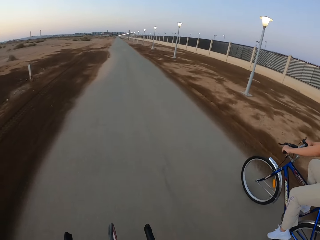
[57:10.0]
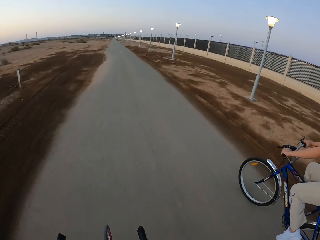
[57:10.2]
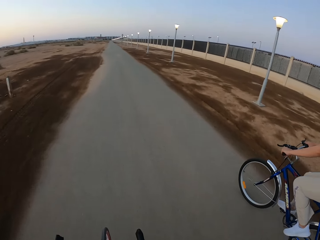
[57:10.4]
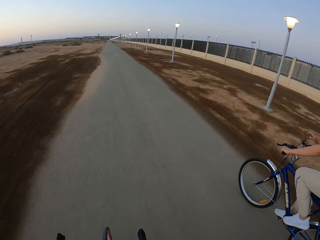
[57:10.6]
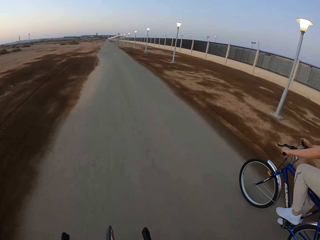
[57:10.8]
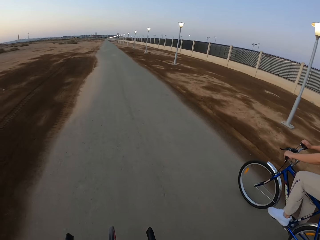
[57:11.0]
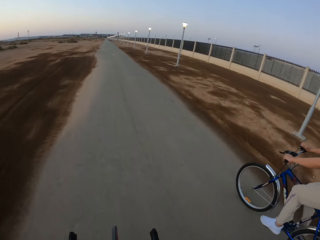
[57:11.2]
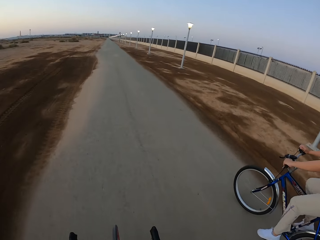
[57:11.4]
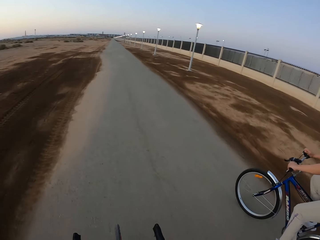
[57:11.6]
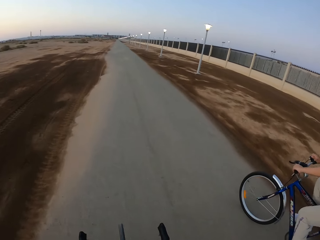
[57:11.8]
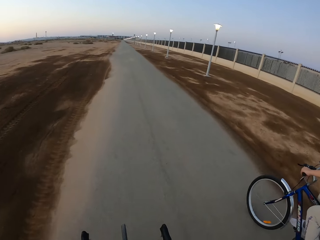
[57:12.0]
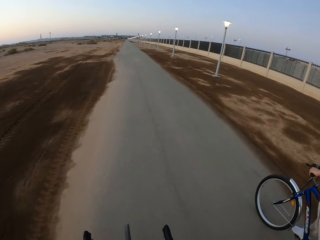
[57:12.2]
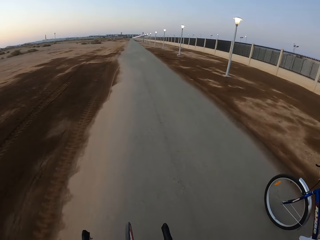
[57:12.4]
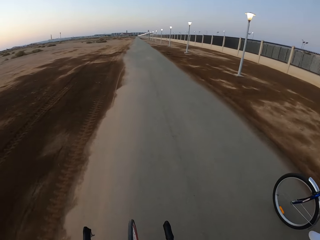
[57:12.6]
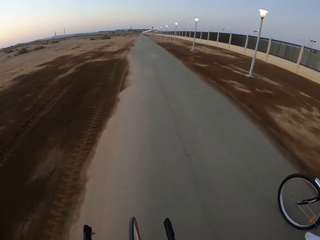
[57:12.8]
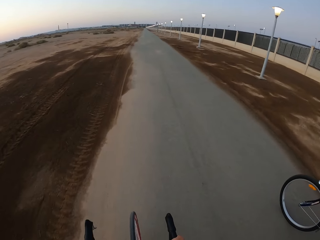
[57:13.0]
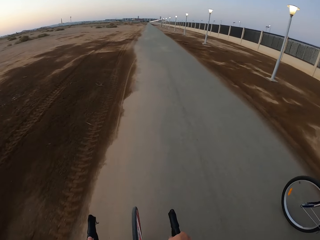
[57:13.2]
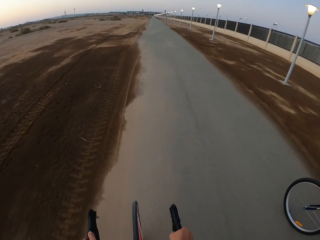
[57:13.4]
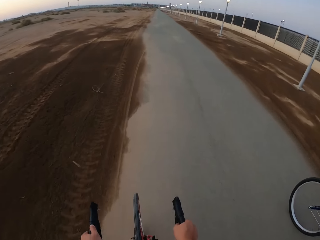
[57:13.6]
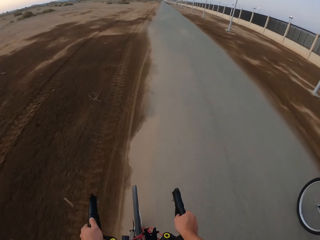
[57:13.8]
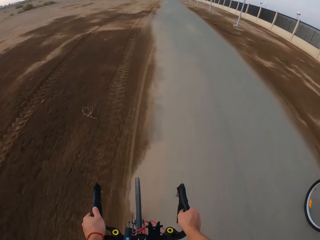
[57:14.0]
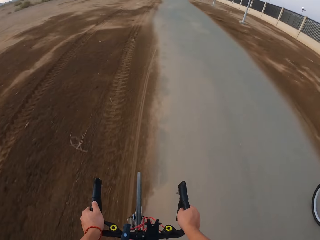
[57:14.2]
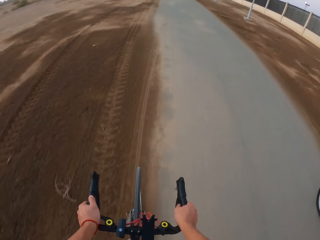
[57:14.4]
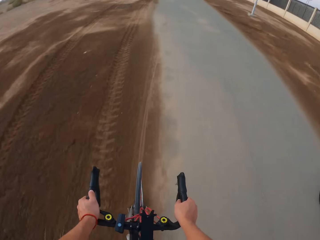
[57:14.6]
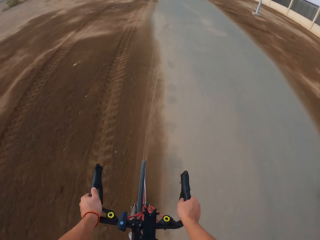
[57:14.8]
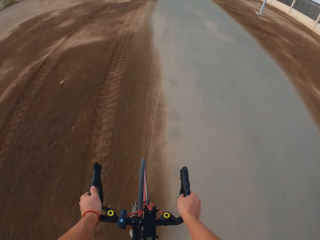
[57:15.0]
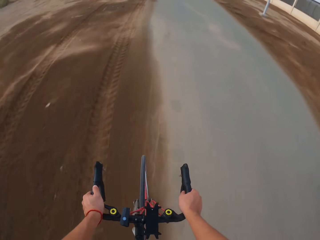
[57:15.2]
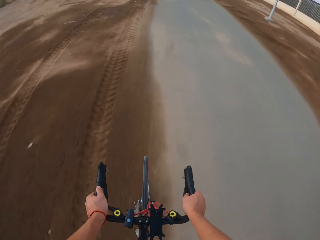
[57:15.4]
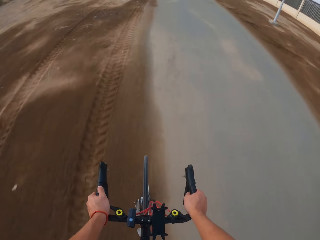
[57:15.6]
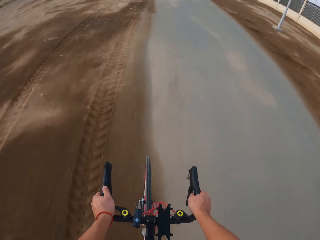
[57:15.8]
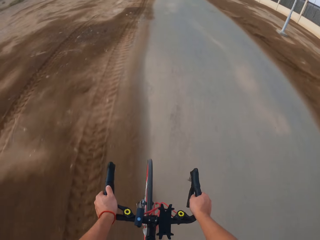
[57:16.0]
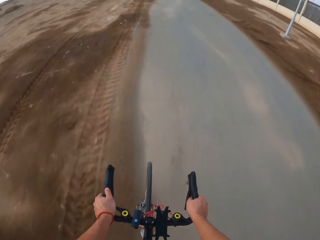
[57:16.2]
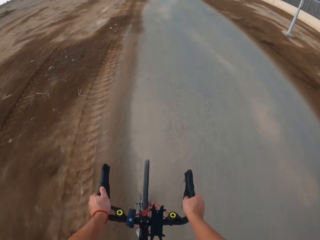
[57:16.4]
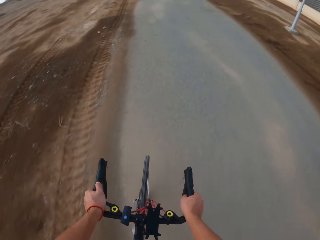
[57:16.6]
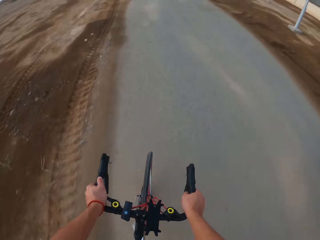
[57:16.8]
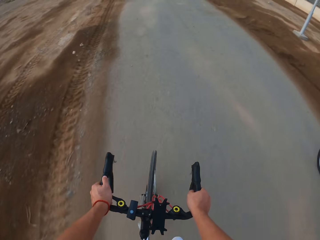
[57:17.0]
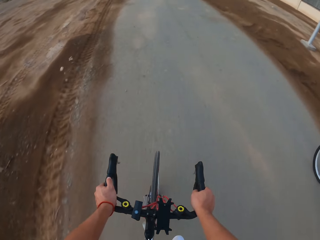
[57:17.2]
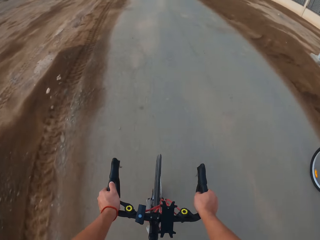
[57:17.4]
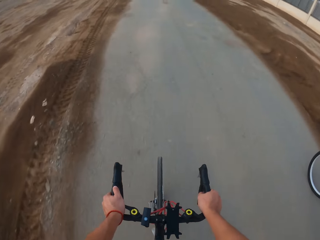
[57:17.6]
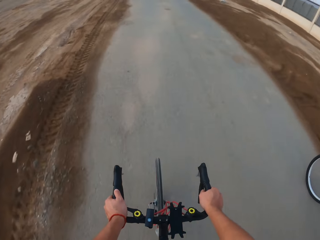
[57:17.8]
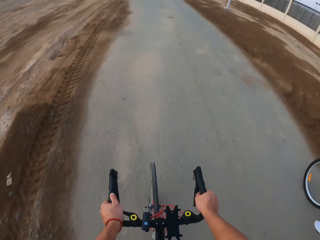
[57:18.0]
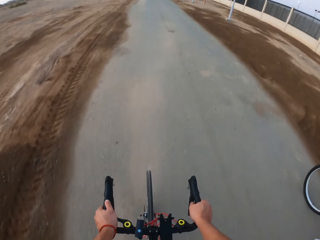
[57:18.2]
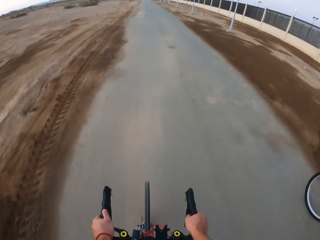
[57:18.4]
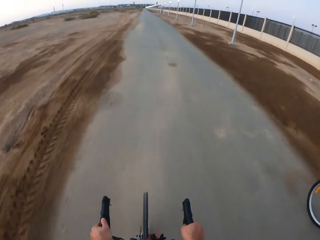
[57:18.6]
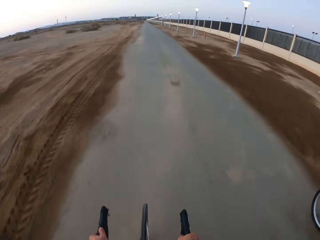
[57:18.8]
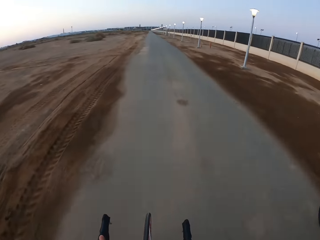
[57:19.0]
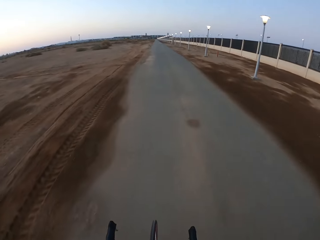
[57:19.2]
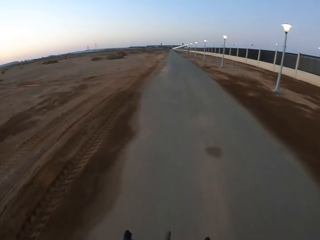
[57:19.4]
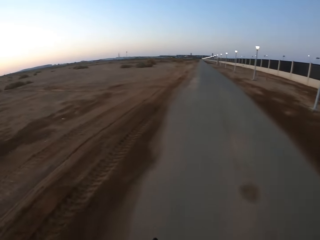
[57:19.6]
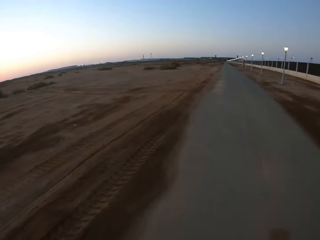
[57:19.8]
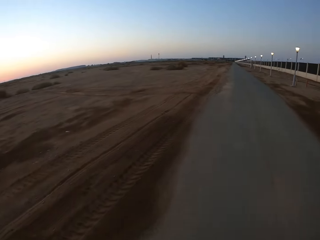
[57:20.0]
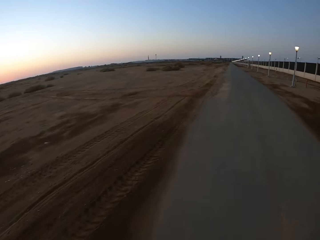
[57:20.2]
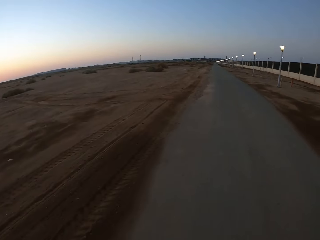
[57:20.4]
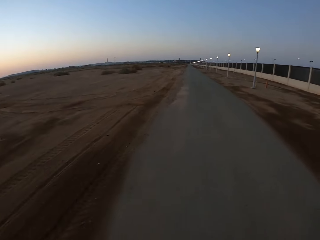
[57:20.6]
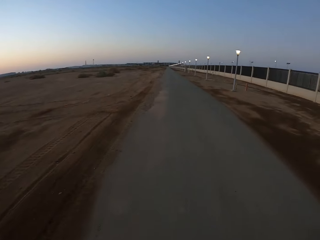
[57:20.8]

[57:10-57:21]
The camera wearer rides a bicycle on the road with a man.

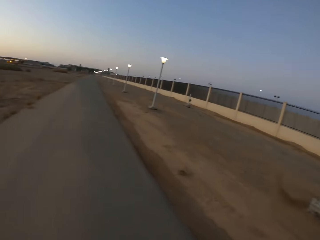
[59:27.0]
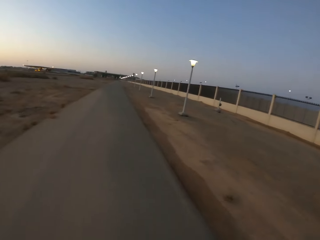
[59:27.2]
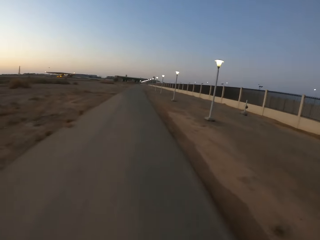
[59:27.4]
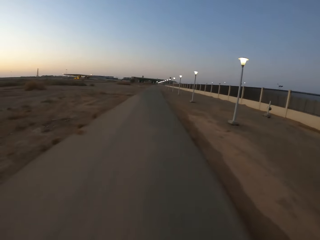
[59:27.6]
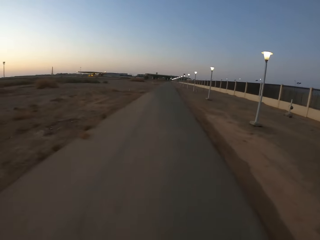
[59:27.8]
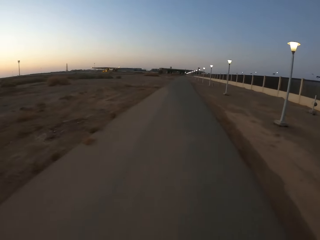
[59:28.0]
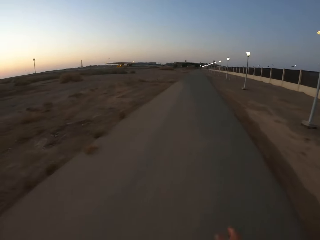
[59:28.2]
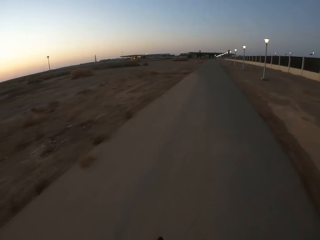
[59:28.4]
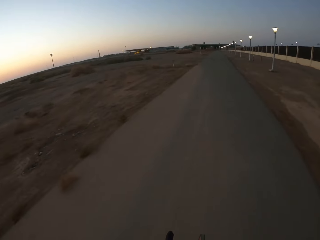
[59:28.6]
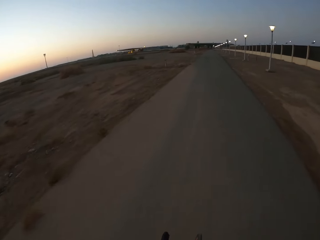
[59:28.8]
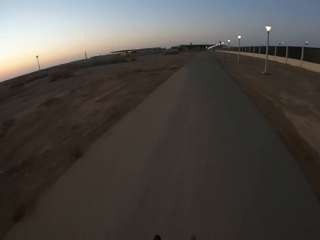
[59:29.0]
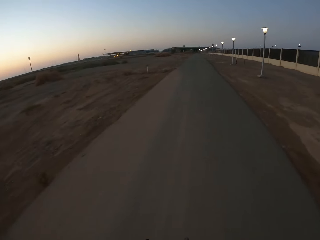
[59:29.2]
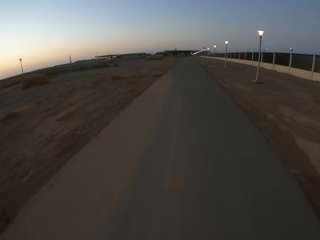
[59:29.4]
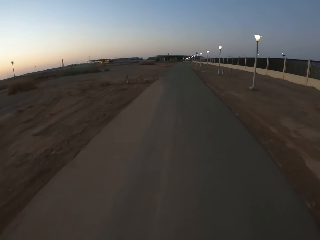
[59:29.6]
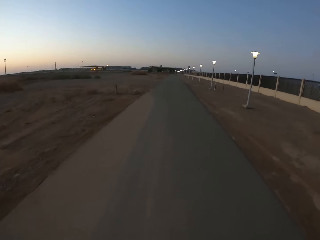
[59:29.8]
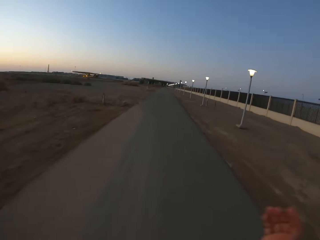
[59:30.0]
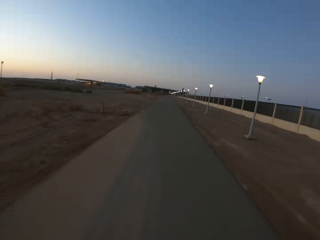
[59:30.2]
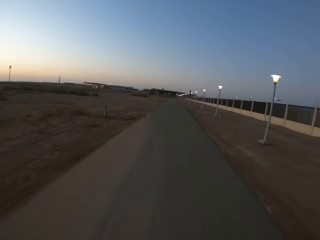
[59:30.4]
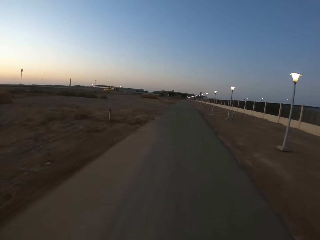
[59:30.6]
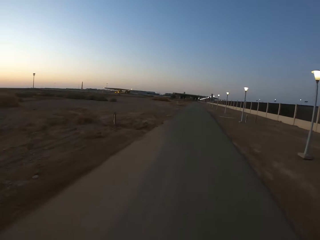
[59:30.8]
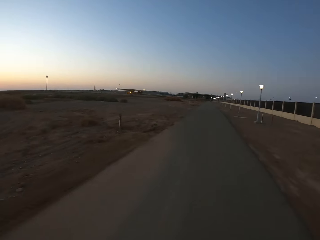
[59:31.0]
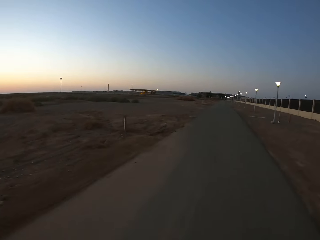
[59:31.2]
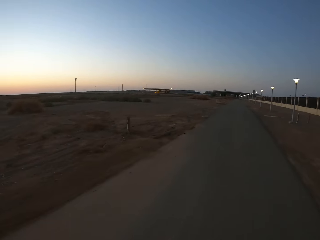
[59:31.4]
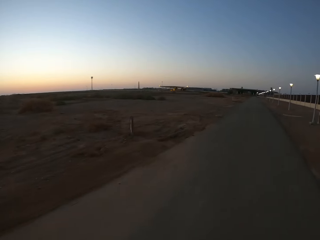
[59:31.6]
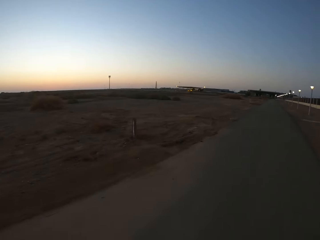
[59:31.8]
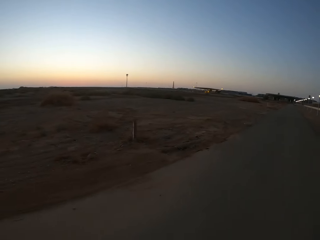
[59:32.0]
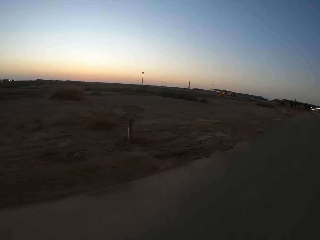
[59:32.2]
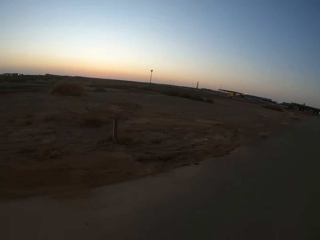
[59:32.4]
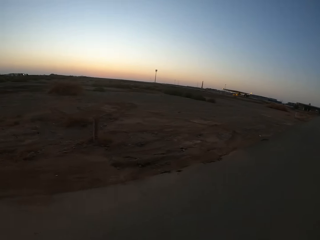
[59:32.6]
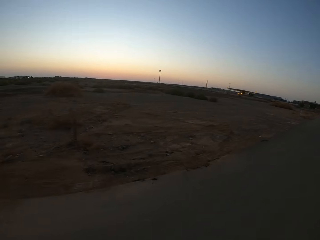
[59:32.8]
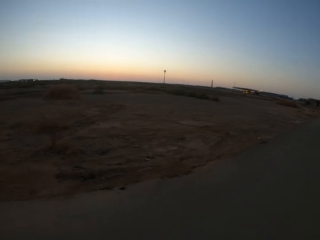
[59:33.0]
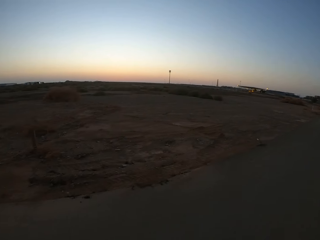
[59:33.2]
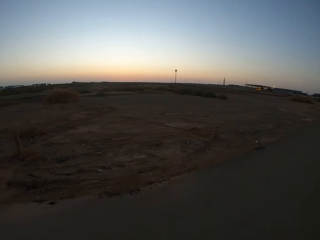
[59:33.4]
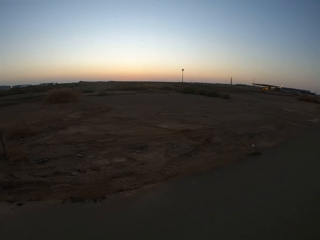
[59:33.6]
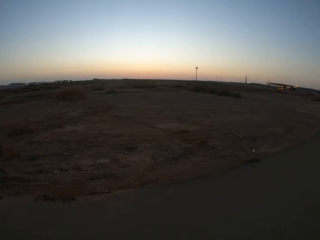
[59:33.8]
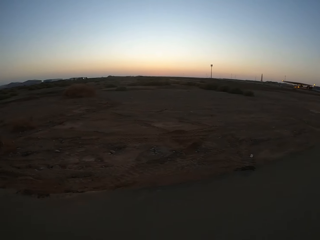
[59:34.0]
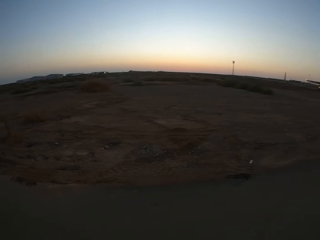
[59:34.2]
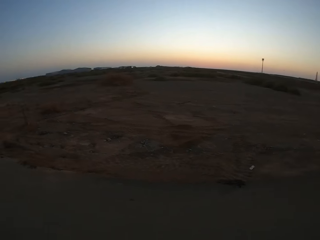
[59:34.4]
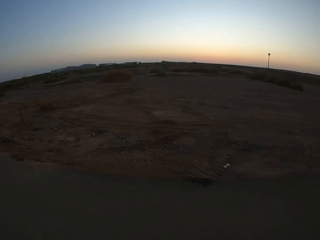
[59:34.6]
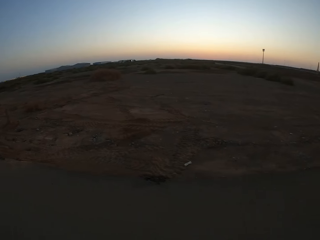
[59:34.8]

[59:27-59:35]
The camera wearer moves their hands. They cycle a bicycle.
